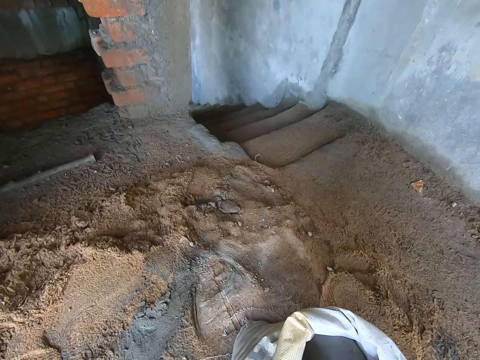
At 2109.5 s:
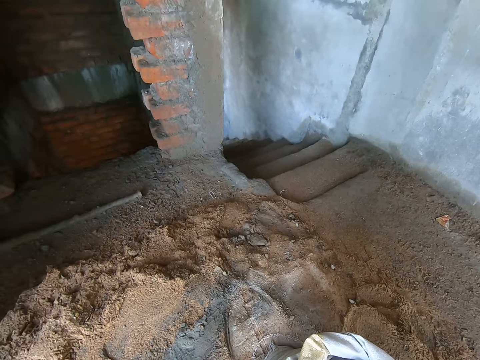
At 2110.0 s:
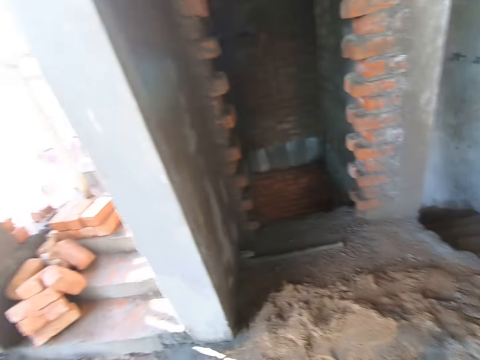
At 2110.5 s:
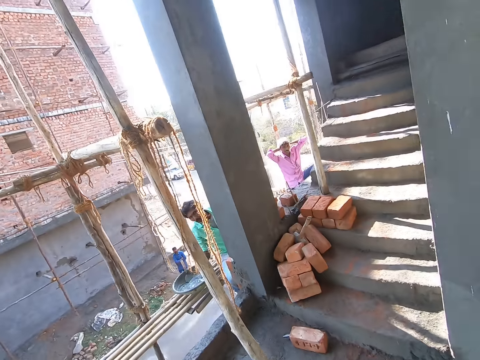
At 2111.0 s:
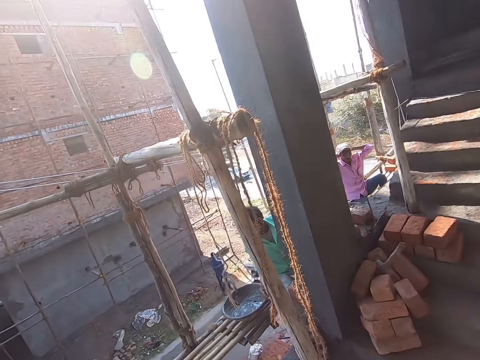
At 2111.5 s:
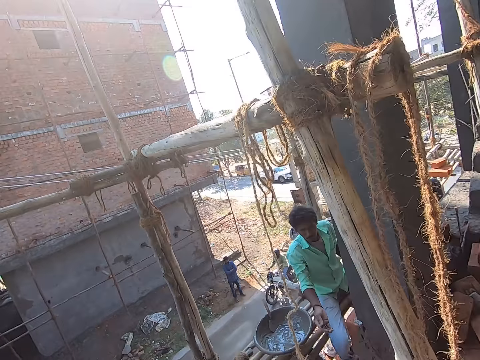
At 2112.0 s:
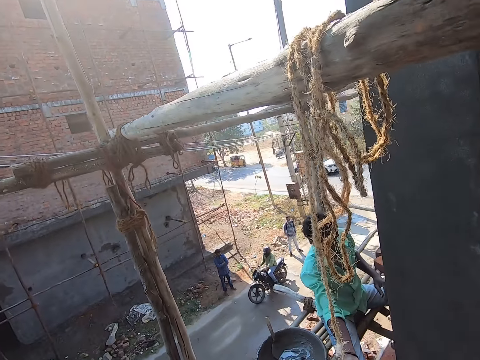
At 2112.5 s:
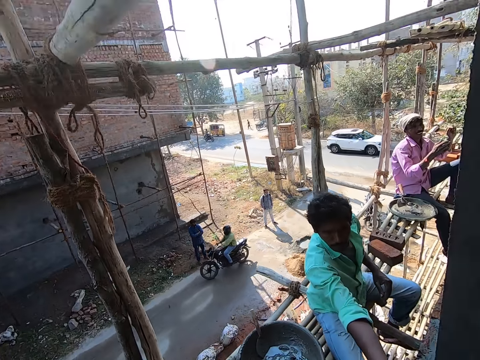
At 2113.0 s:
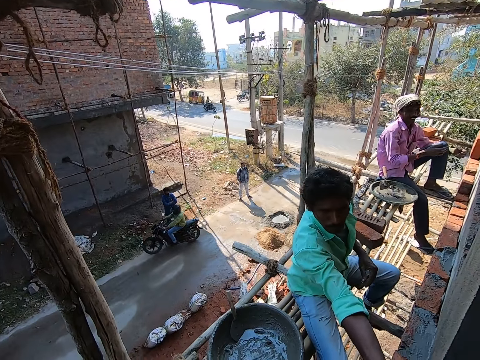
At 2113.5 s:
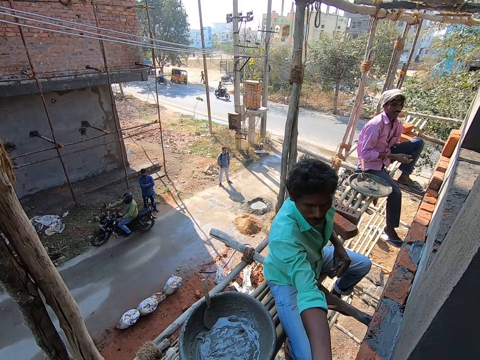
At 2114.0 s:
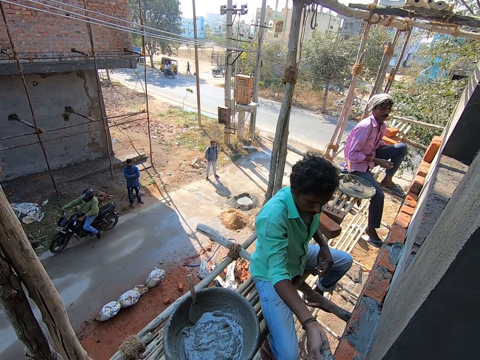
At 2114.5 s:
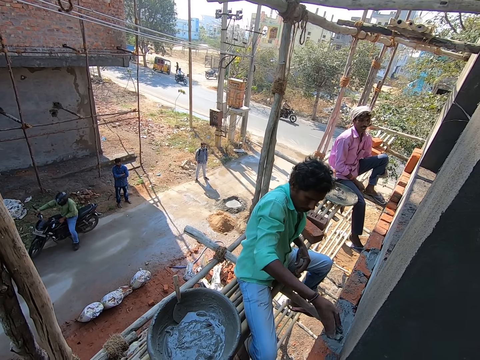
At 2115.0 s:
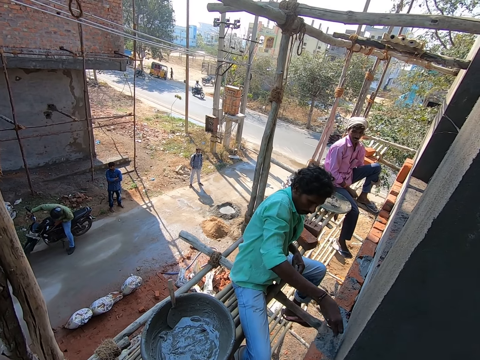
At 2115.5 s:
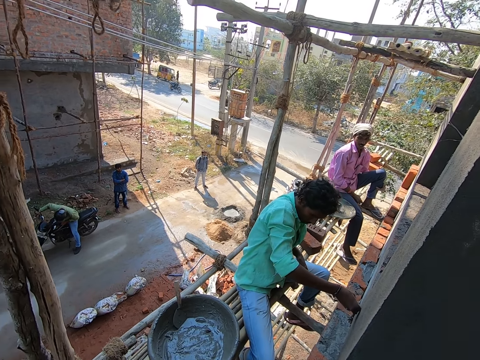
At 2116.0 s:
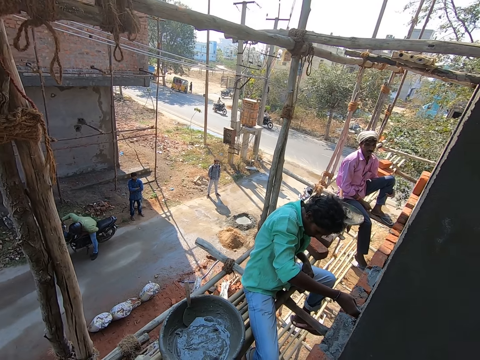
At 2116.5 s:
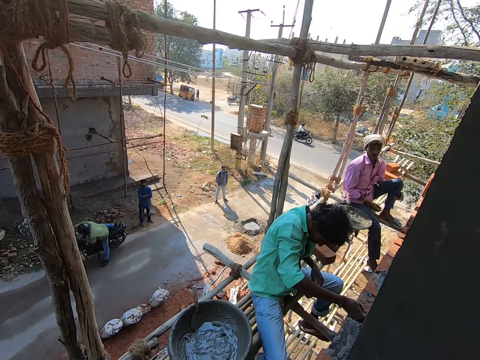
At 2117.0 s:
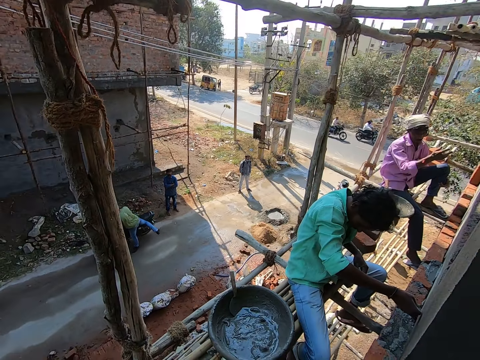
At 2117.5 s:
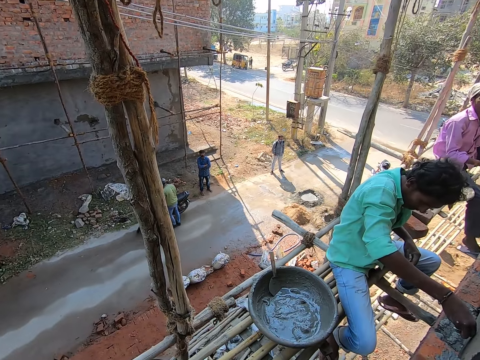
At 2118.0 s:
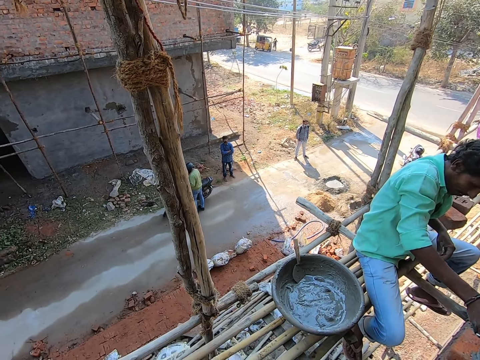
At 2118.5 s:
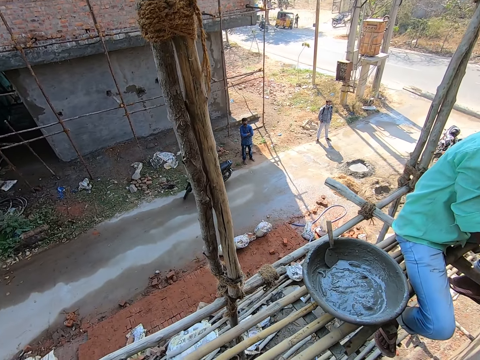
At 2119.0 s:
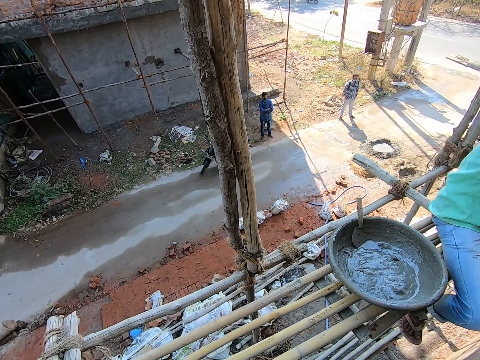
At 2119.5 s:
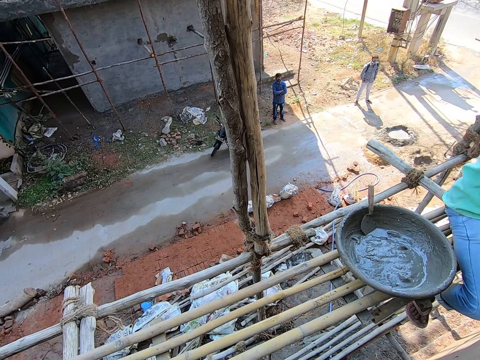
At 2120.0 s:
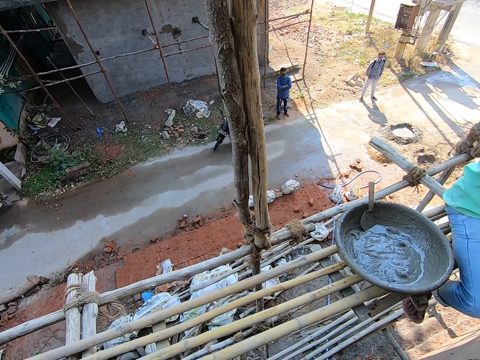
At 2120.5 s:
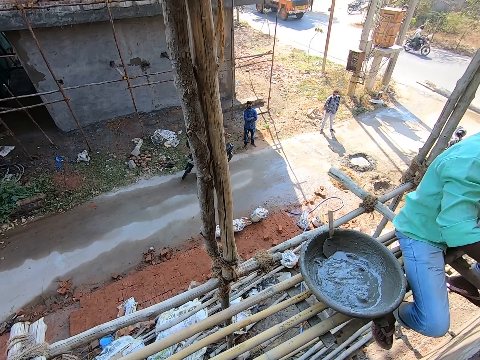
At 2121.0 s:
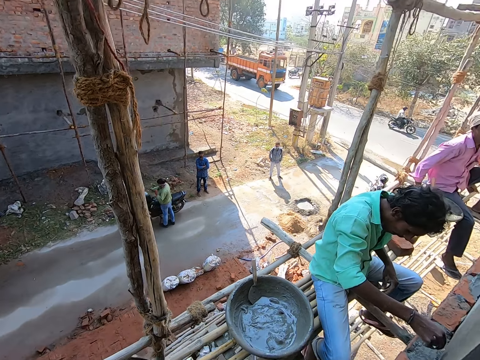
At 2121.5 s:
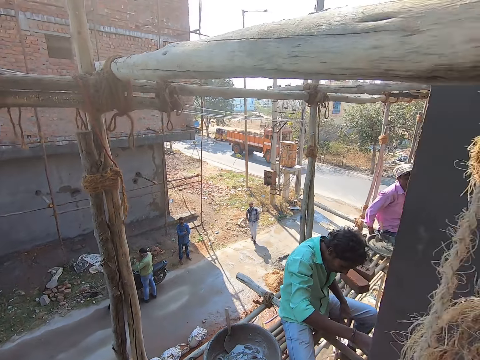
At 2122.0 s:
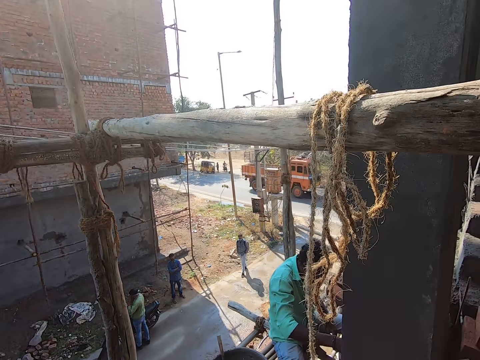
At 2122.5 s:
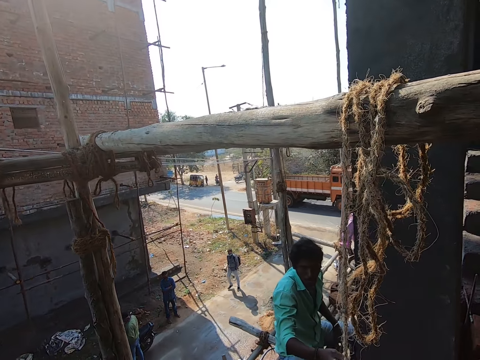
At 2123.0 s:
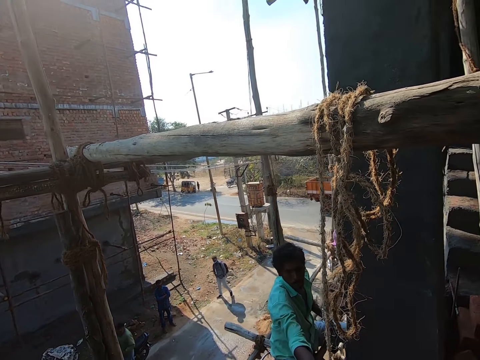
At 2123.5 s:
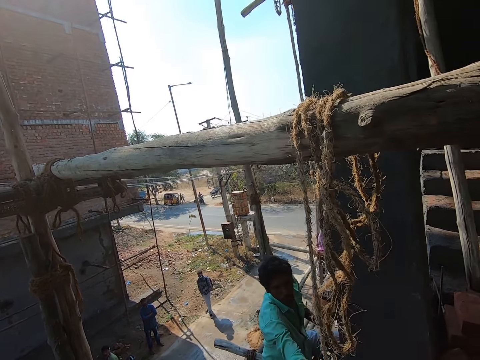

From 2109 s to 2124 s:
The man sprinkles cement on a piece of block with his right hand.

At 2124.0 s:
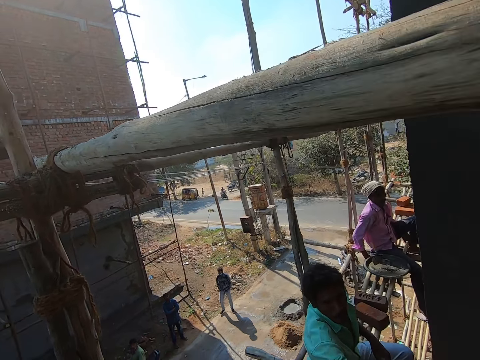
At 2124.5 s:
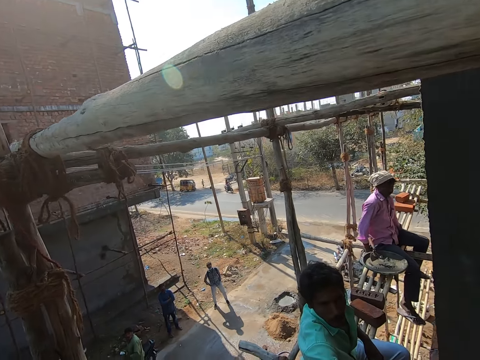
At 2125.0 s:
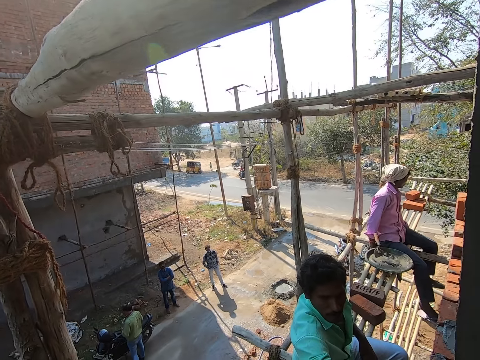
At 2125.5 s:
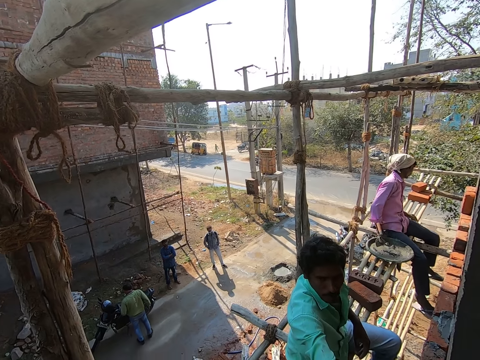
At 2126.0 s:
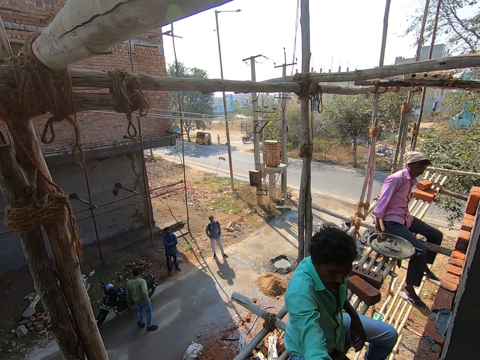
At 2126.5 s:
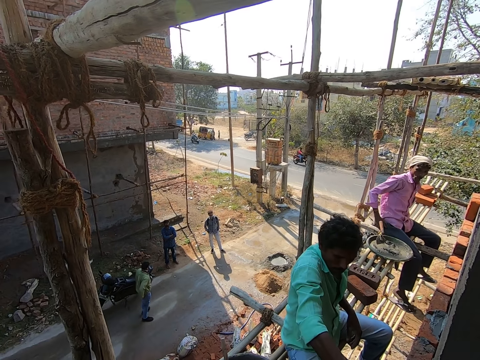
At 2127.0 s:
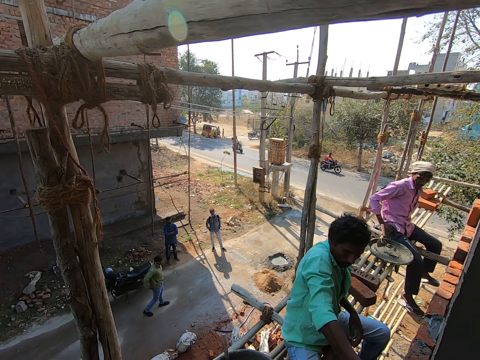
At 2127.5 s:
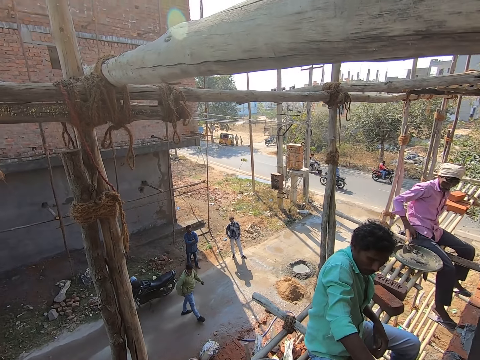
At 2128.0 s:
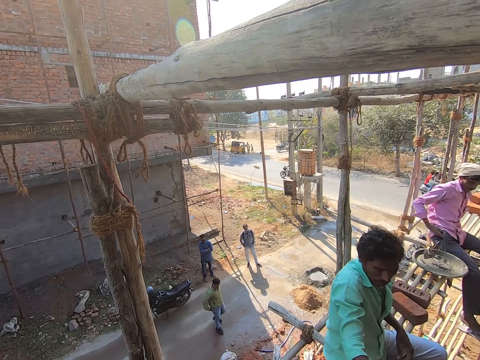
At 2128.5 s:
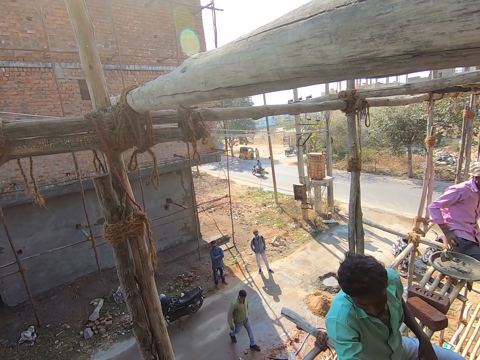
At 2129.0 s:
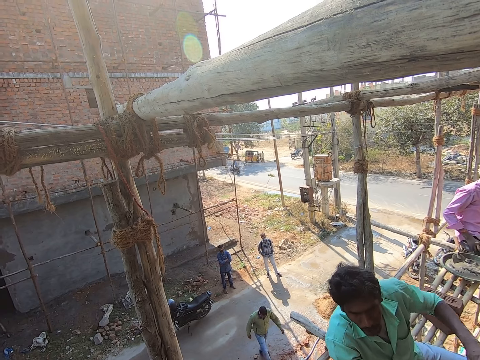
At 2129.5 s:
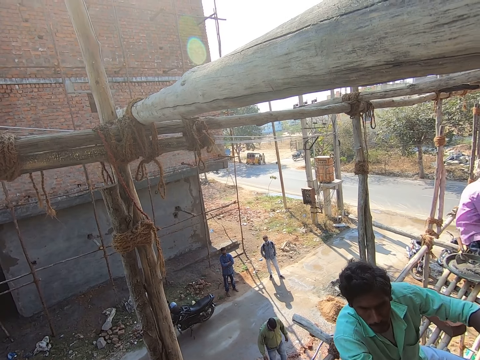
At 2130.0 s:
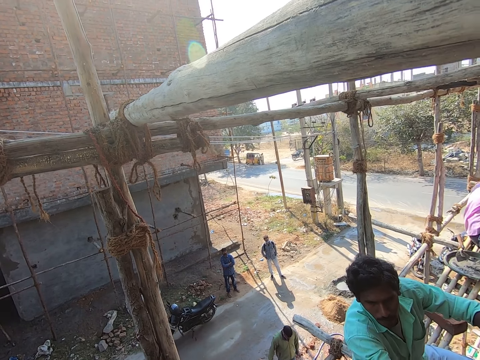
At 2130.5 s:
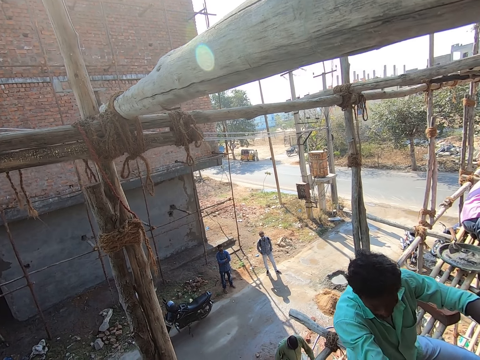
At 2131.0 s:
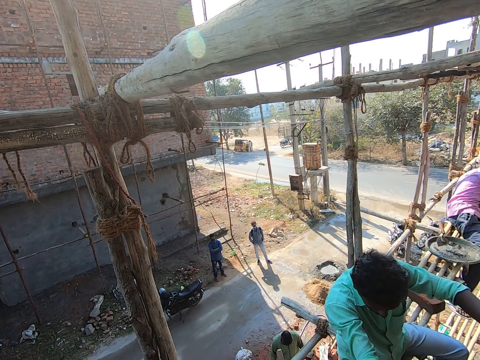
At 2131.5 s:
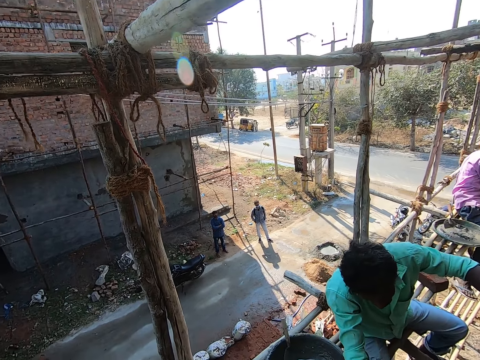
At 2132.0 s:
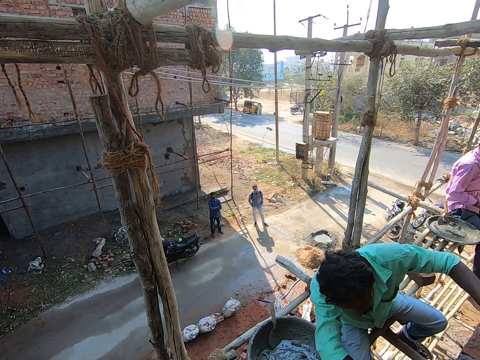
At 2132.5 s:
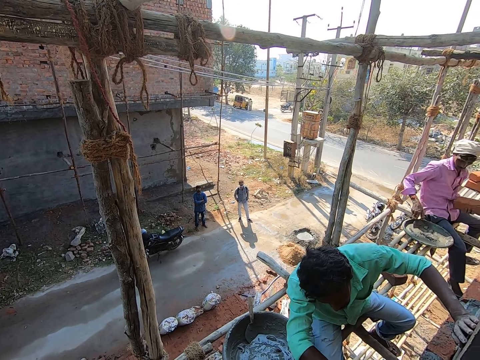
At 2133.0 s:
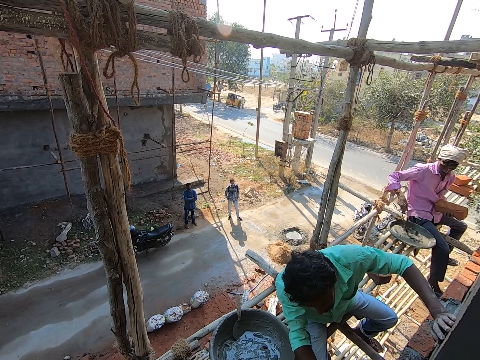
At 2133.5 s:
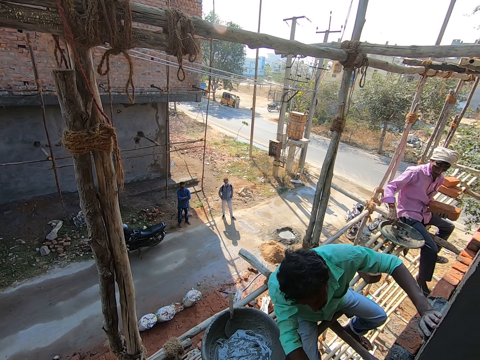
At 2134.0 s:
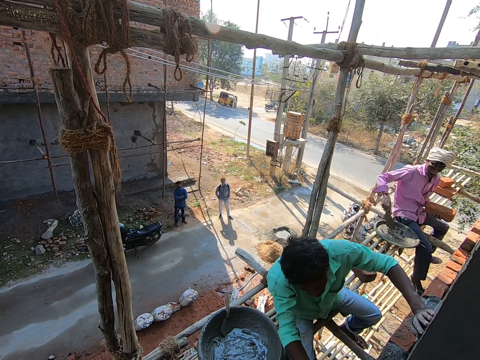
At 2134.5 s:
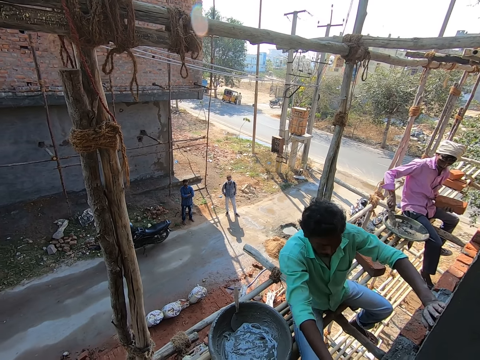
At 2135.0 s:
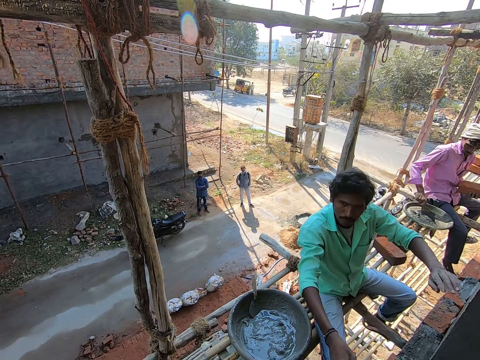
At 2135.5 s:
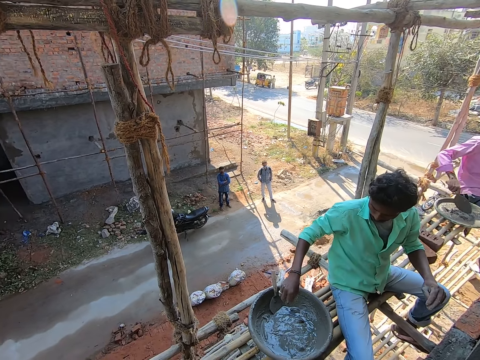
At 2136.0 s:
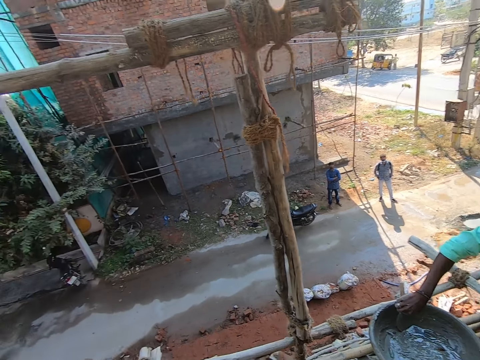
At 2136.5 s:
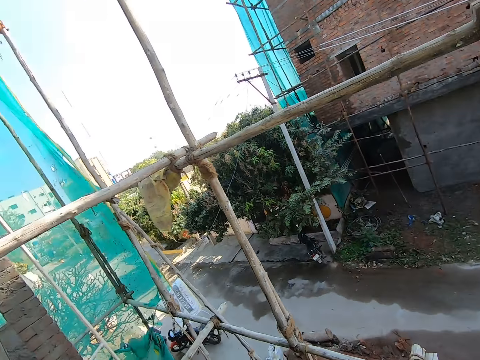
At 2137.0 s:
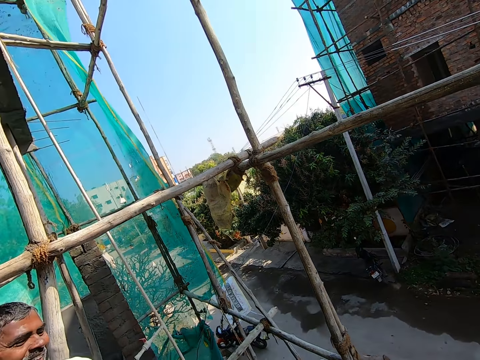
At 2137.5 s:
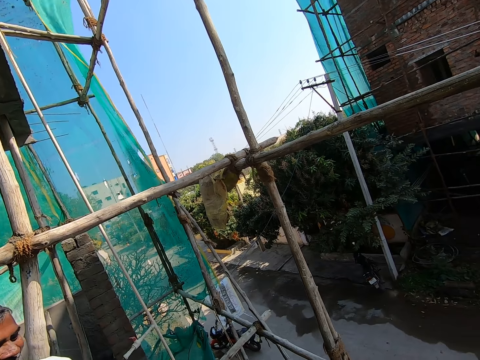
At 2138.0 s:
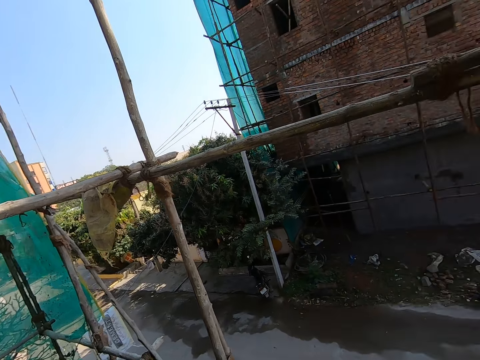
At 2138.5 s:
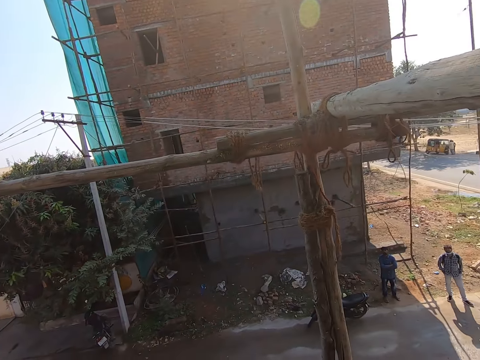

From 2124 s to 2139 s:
A man holds a brick in his left hand. The man picks up a trowel and mixes cement mixture in the bowl of cement mixture on the work surface with the brick trowel in his right hand.
